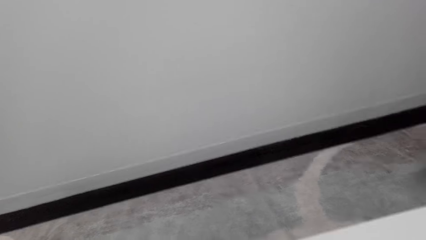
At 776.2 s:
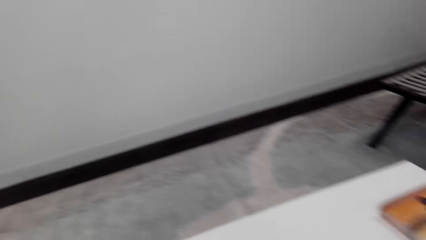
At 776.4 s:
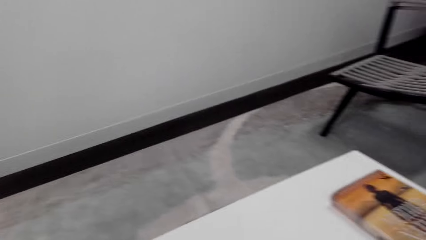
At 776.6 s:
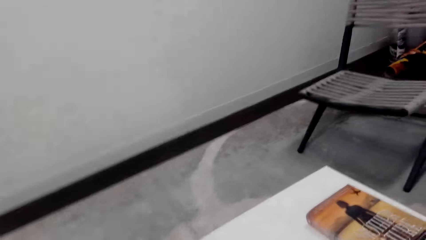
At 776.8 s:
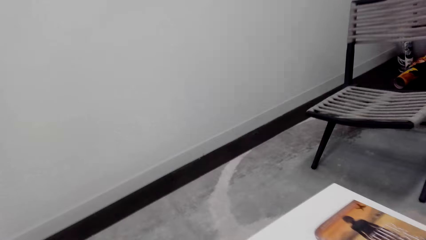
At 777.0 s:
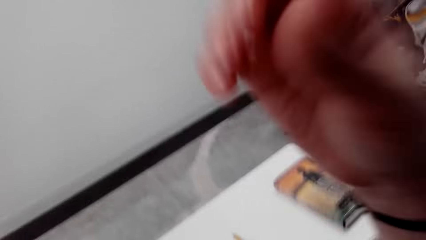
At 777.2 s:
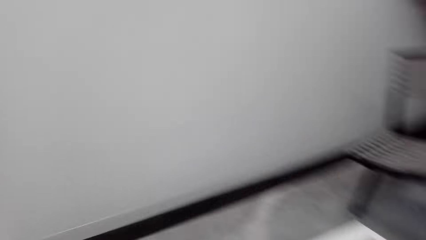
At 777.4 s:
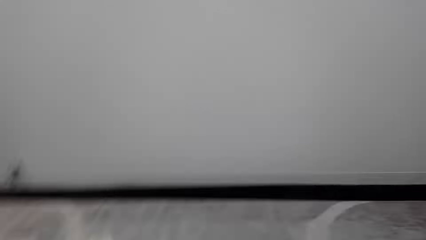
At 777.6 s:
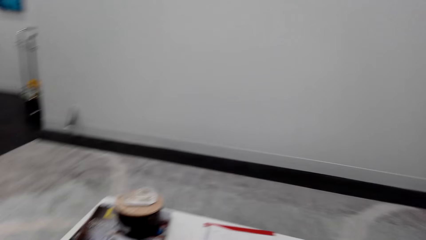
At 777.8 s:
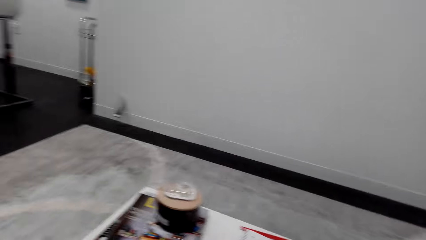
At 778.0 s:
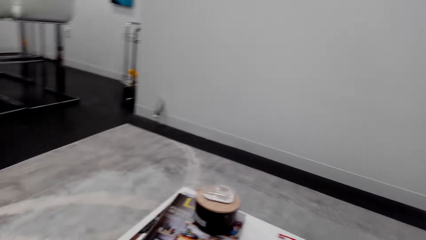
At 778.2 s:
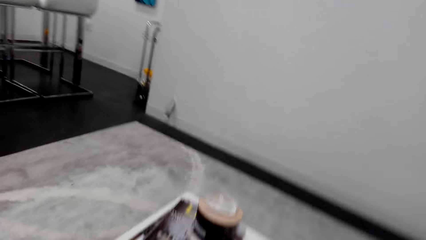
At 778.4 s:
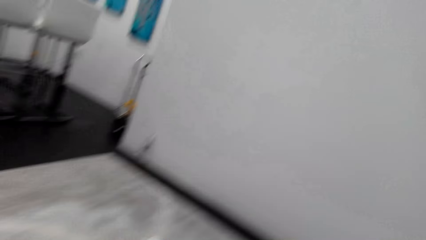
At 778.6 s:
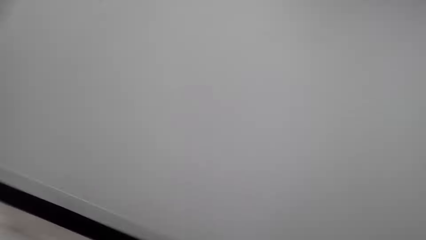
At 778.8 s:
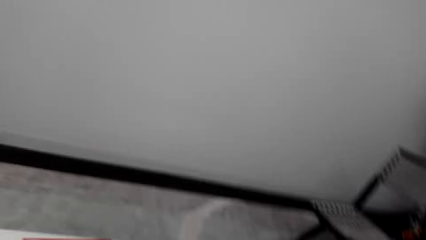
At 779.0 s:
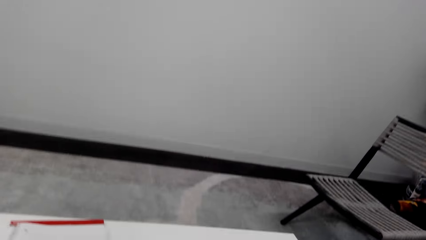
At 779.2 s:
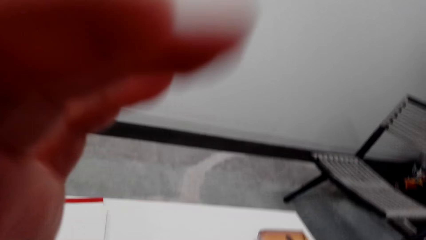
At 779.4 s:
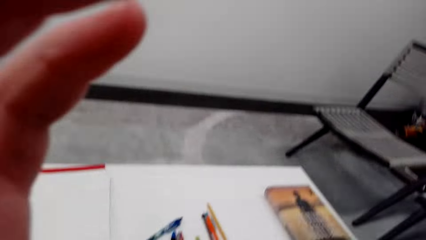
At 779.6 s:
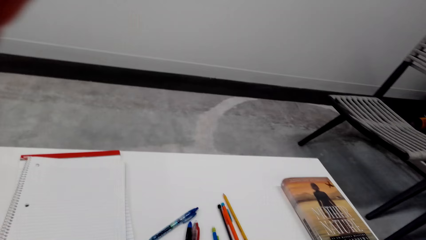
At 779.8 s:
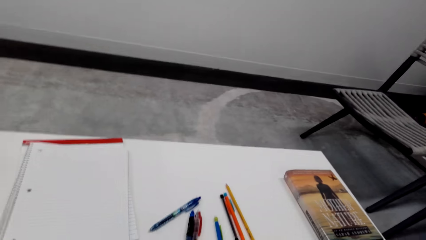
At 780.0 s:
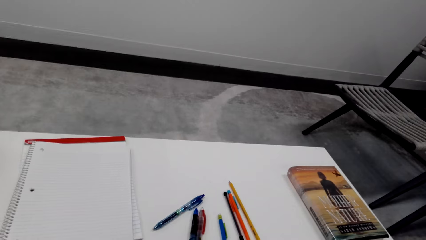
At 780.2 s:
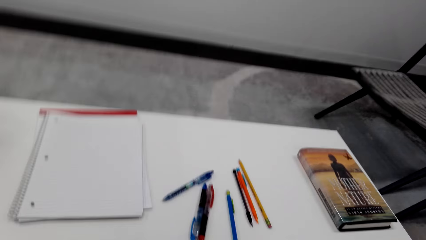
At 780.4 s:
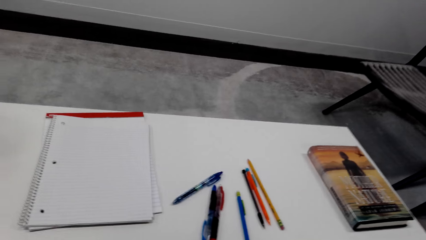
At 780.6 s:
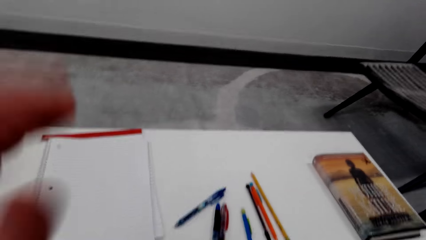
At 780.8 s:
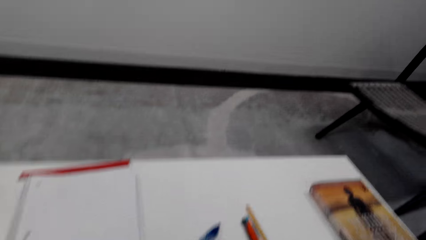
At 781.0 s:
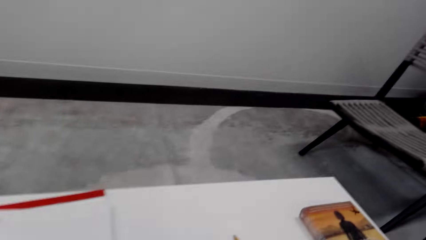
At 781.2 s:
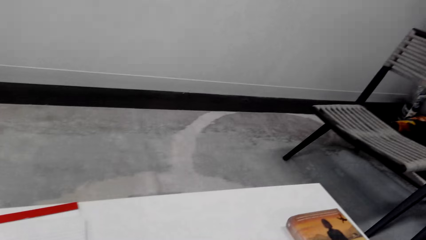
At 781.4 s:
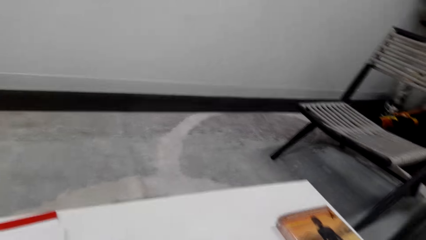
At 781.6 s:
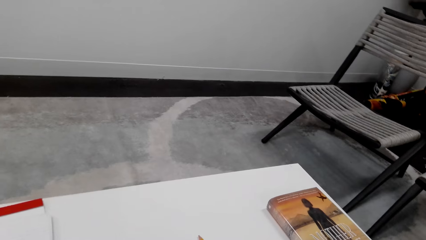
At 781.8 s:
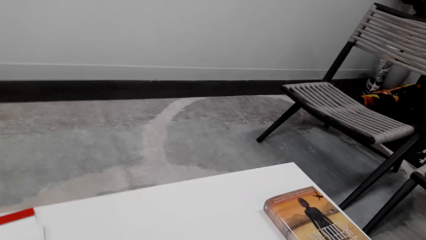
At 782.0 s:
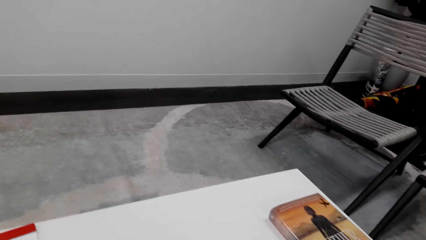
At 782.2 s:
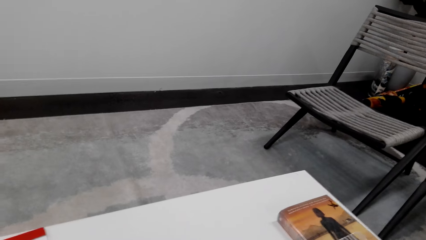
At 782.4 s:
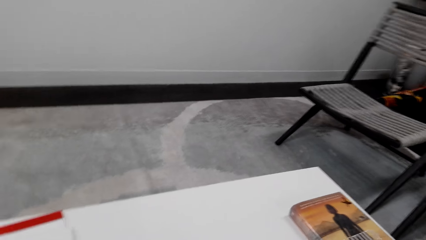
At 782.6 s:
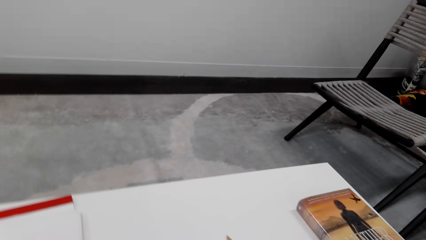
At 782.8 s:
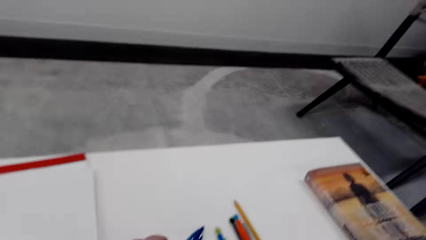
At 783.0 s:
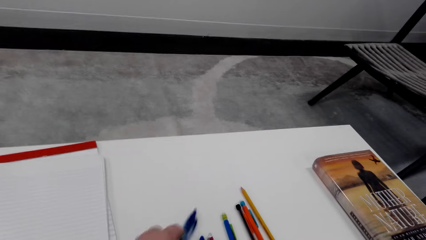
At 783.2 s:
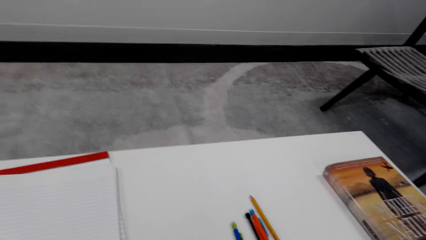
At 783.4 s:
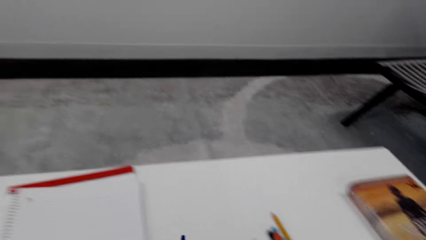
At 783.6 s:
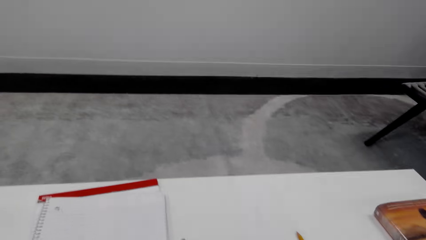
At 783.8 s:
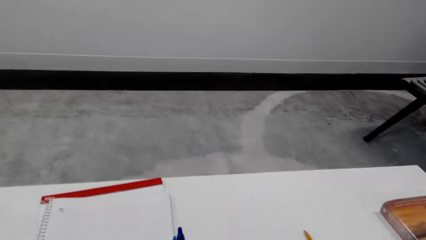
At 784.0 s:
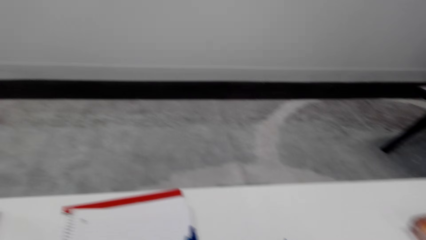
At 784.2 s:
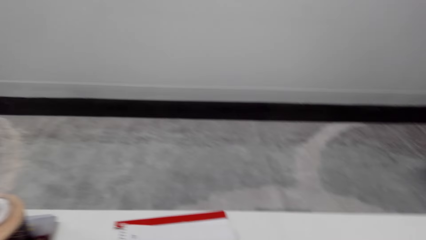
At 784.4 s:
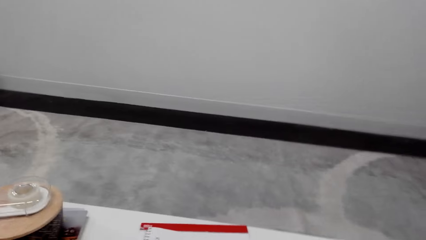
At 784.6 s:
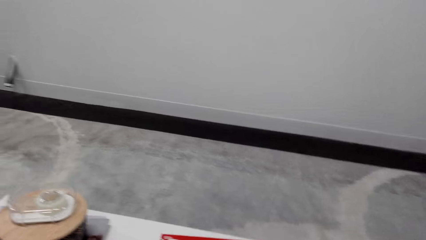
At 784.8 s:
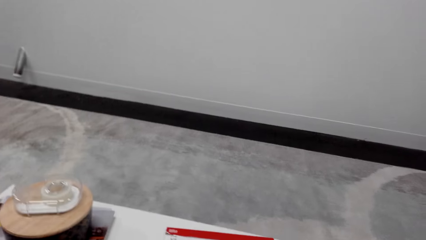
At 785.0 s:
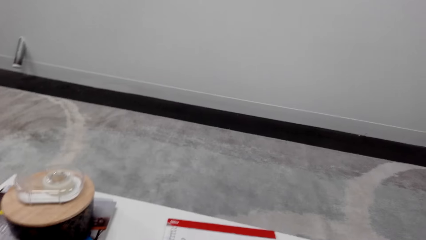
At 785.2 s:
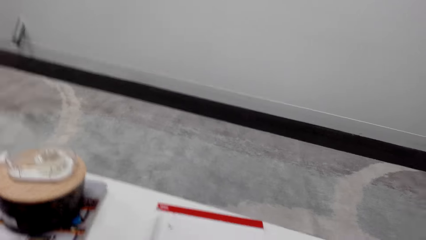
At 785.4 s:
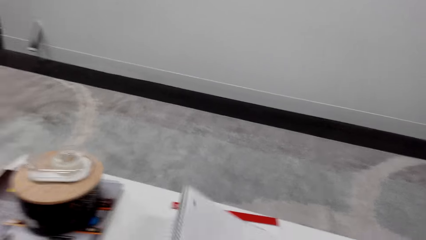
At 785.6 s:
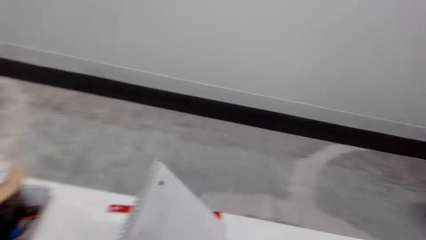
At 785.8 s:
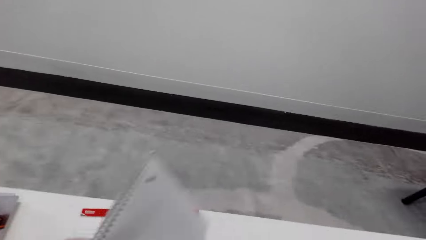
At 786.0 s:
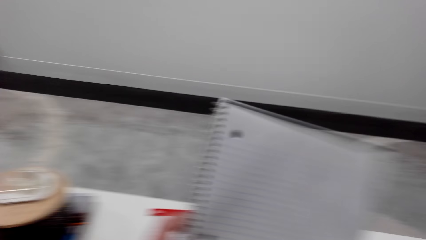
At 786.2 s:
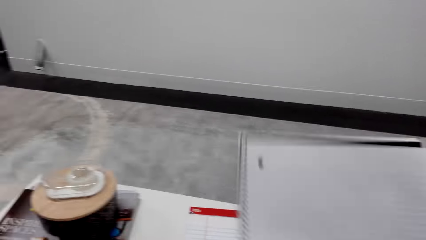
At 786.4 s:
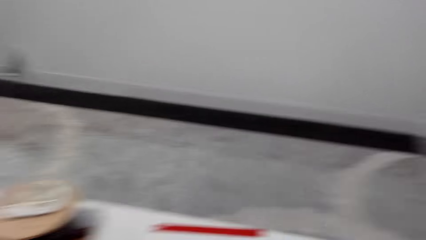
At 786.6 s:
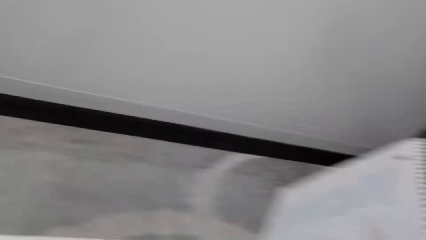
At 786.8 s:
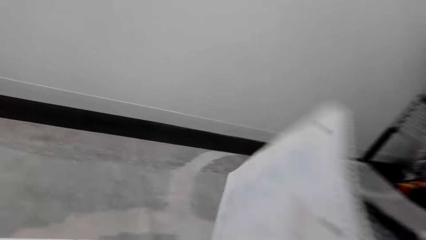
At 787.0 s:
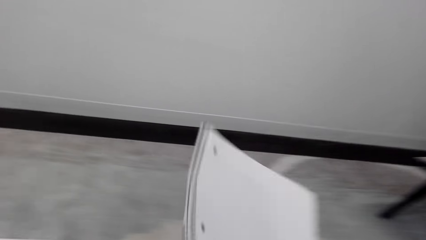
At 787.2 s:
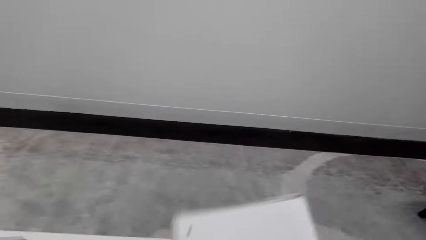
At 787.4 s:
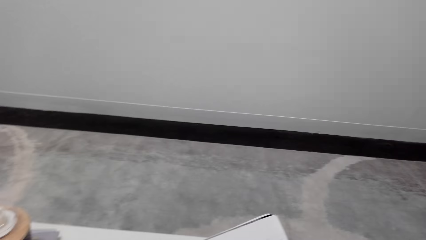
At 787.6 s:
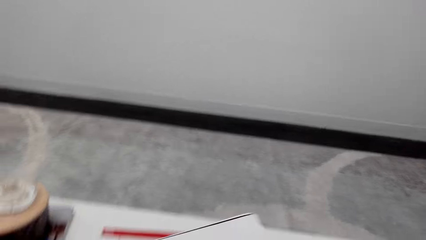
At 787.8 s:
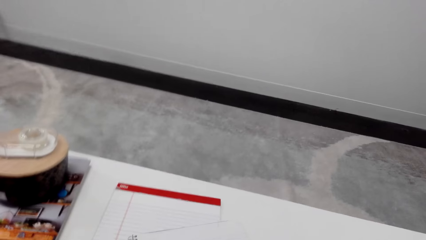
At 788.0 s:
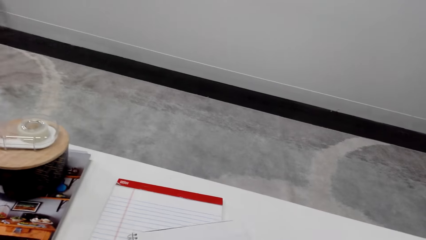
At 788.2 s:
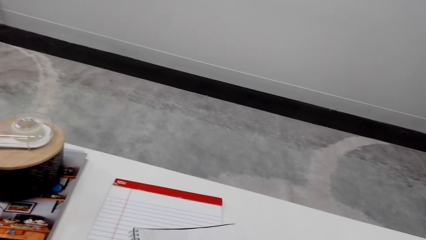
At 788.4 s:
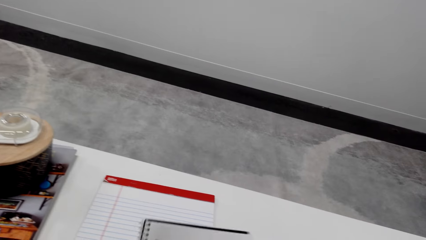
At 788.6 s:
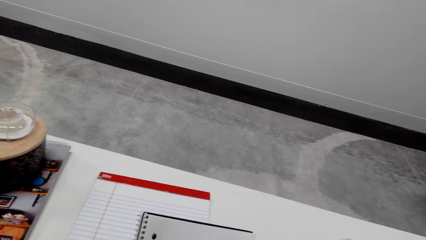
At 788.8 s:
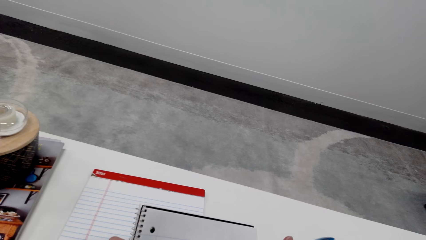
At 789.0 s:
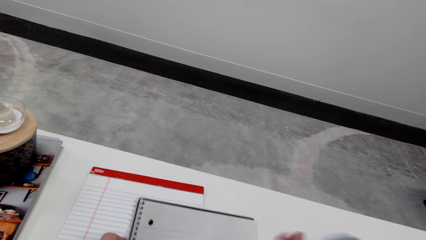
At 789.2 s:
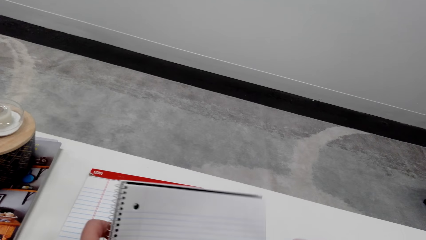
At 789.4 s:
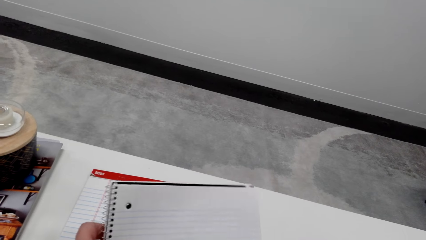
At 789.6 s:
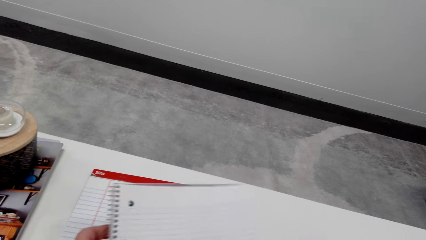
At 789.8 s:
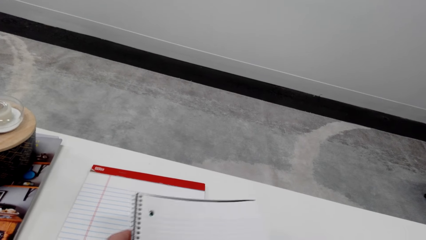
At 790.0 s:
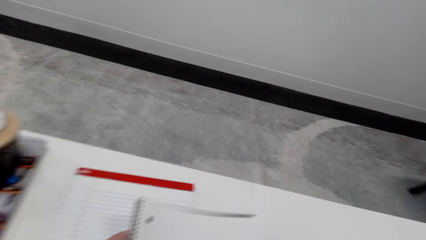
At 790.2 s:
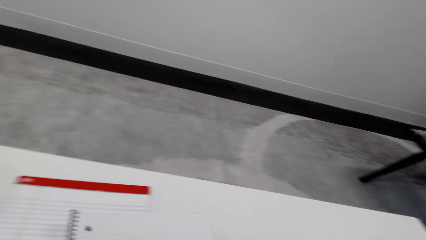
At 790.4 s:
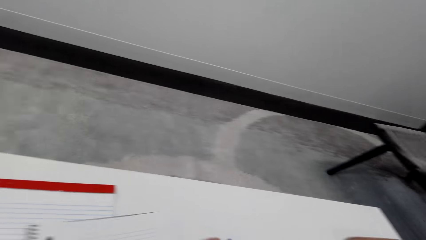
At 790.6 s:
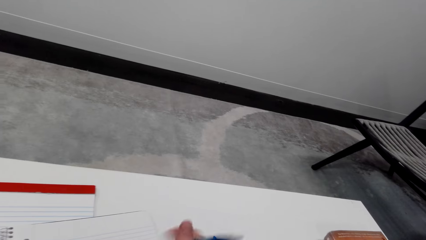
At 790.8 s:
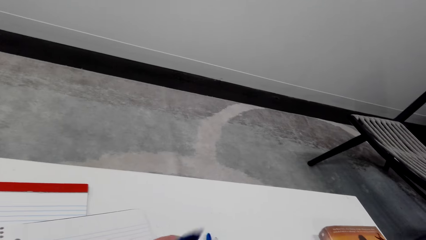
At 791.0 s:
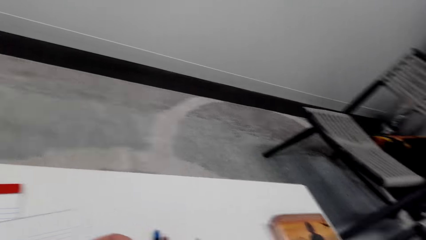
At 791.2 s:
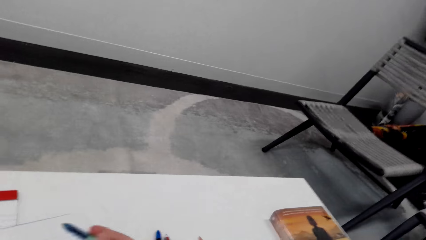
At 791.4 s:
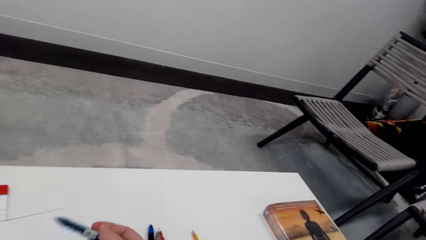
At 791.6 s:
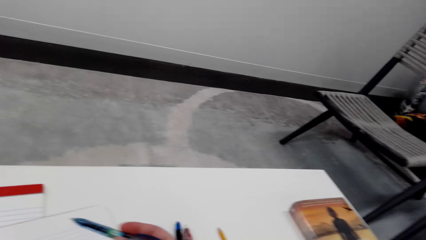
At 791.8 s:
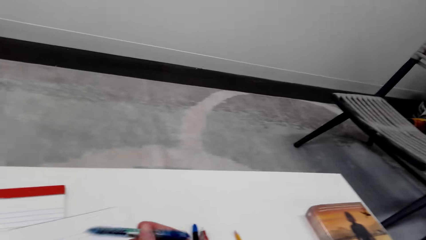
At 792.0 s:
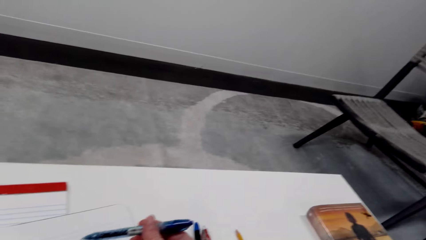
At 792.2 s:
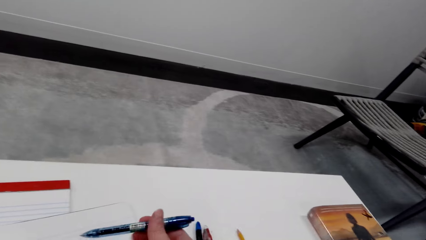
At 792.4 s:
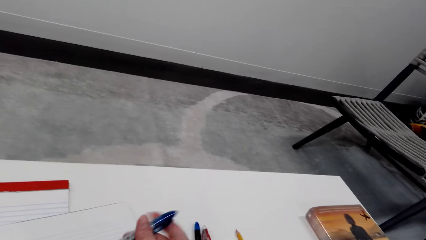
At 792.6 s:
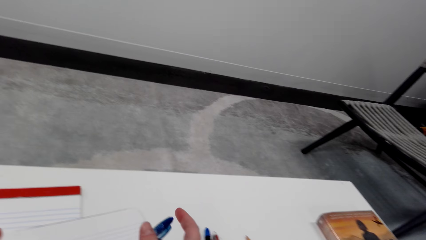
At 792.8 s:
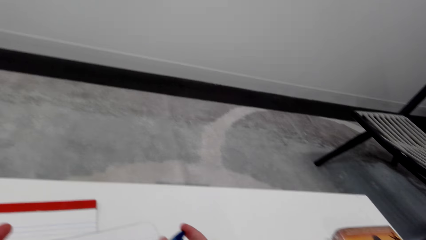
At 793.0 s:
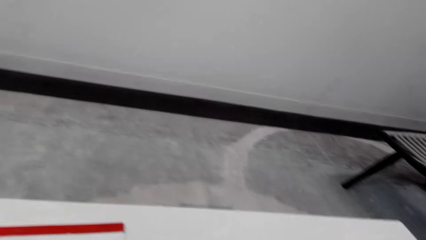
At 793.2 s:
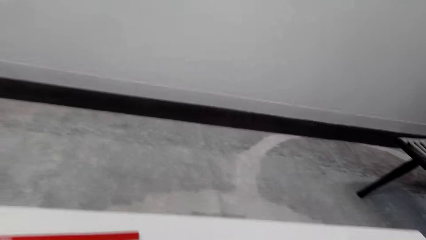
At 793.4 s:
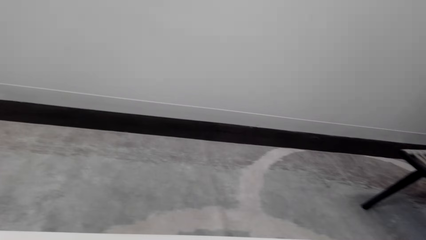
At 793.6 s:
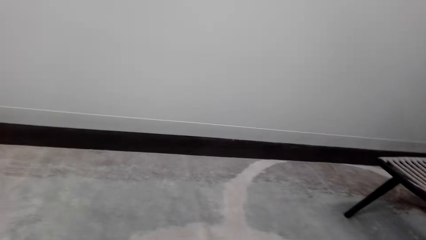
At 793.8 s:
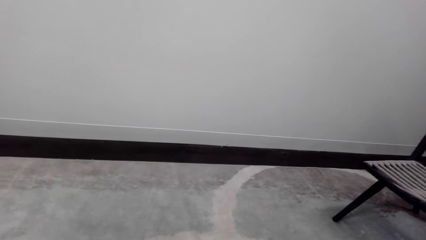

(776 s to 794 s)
The camera wearer looks in the room. They lift his hand. They adjust a camera. They look around the room. They pick up a pen from the table. They look around the room. They pick up a book from the table. They look around the room. They place the book on the table. They adjust the book on the table. They lift the book. They place the book on the table. They adjust the pen on her hand. They hold the pen.
